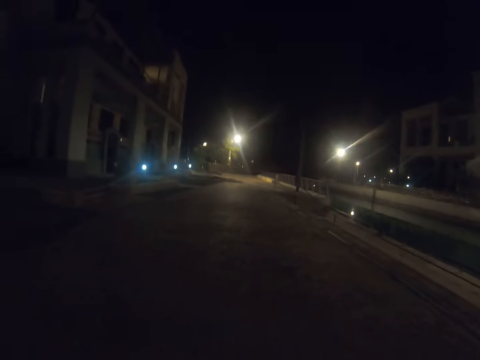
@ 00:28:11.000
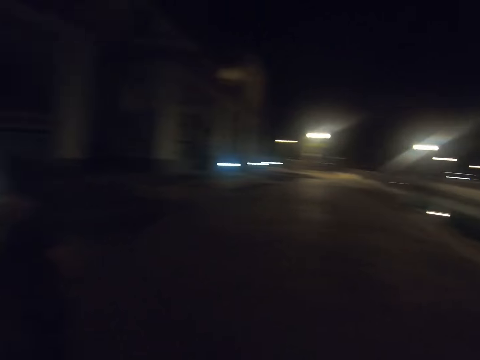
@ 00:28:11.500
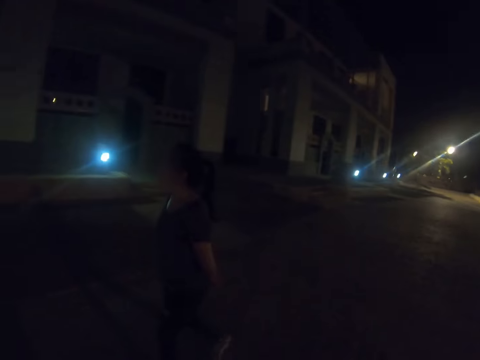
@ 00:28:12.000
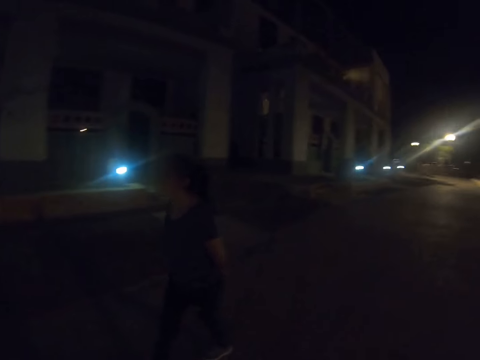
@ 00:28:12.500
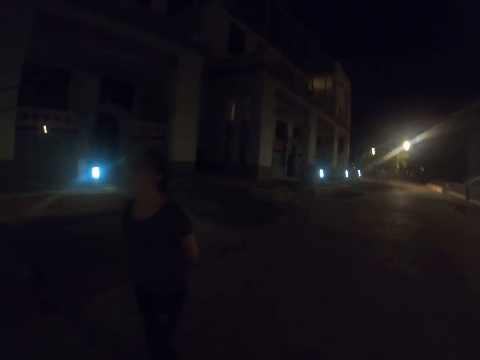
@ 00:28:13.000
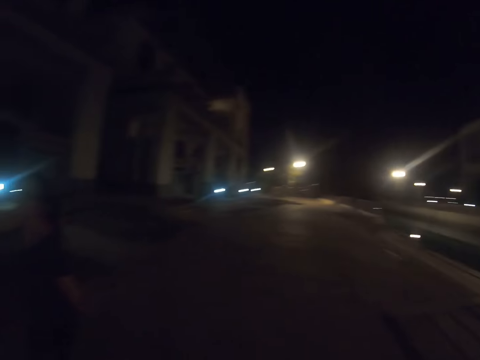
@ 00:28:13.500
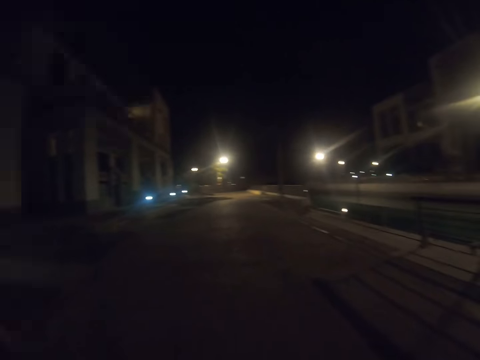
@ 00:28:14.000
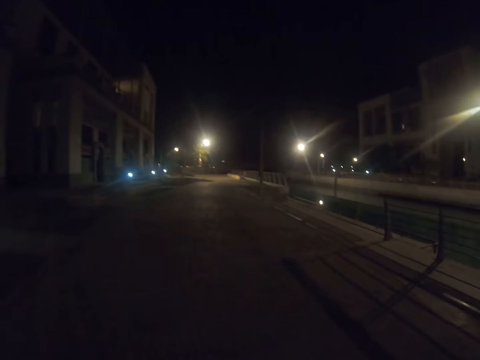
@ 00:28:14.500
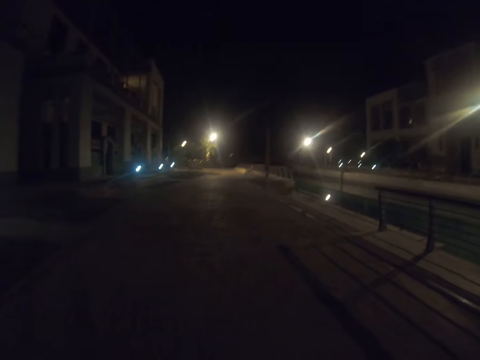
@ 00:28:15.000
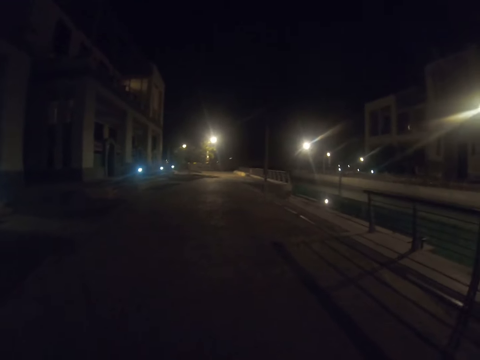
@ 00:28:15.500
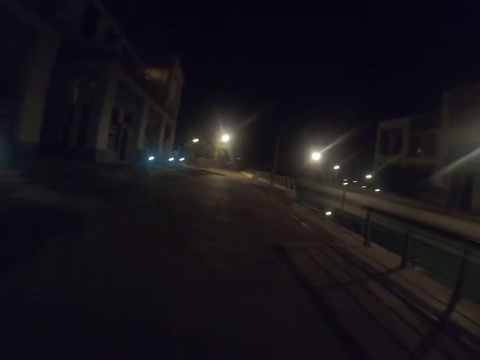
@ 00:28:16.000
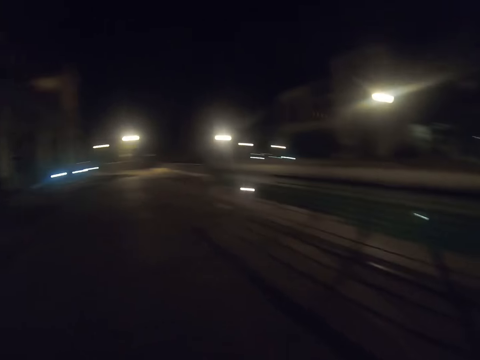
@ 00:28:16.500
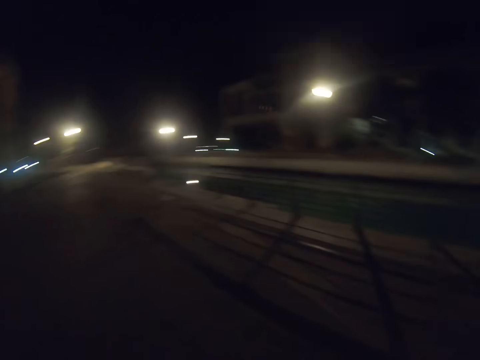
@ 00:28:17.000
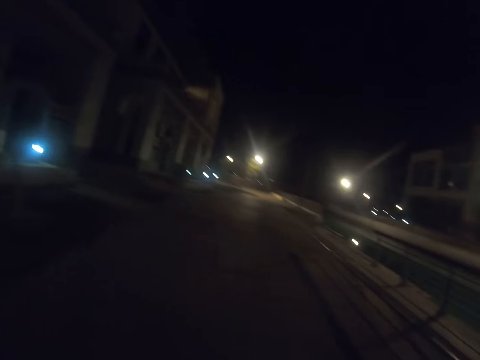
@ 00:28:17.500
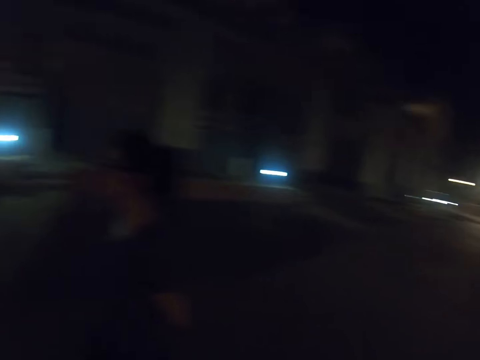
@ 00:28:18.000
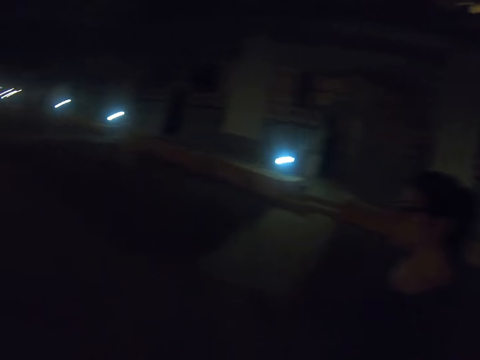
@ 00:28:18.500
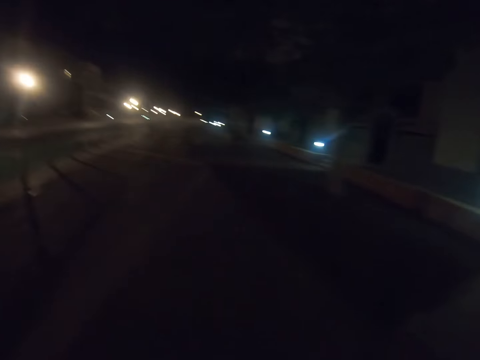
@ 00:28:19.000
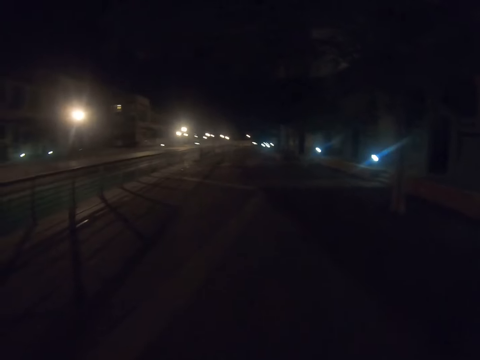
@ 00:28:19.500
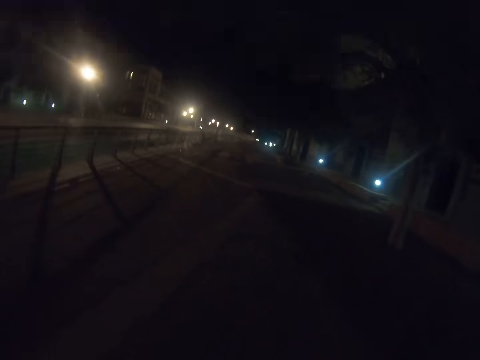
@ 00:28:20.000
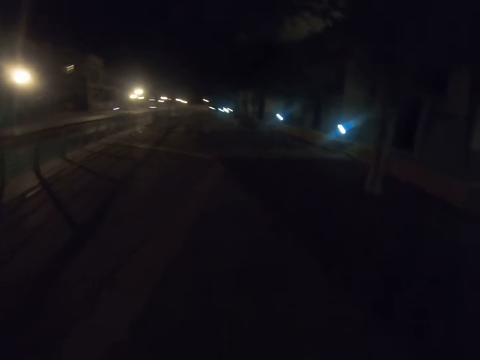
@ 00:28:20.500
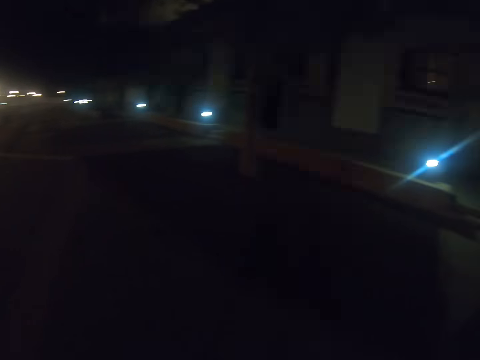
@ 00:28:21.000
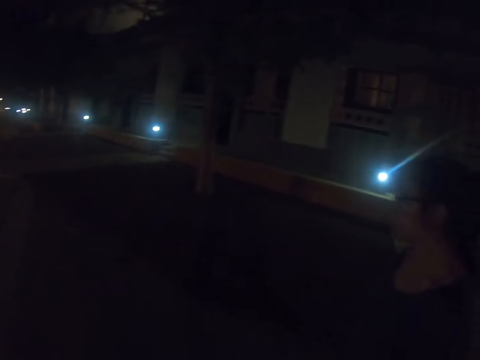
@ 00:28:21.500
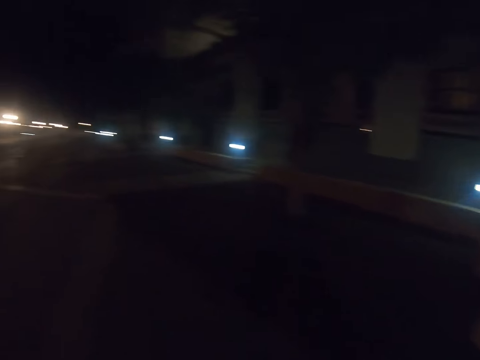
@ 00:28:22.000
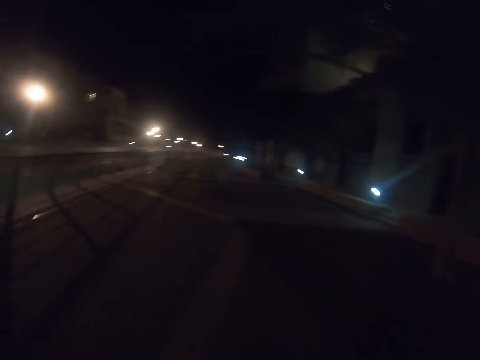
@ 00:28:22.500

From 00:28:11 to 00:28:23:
The camera wearer turns around.

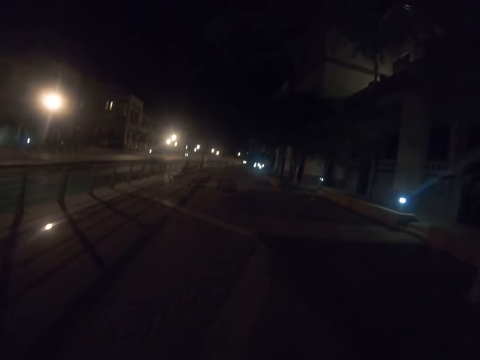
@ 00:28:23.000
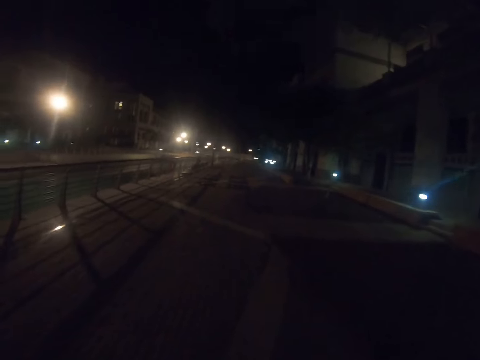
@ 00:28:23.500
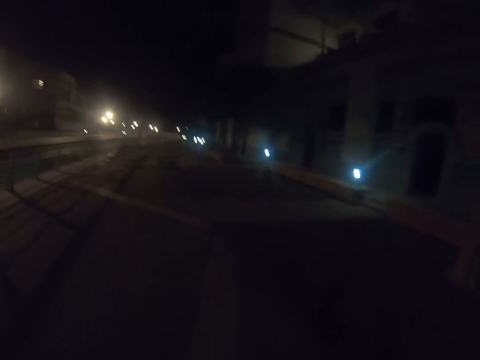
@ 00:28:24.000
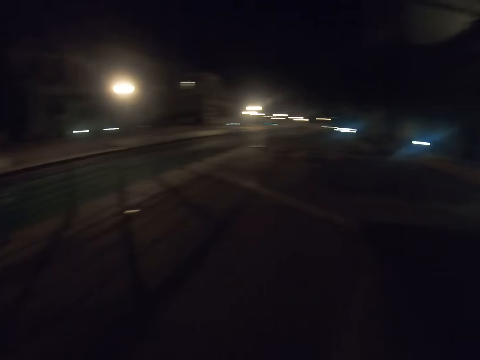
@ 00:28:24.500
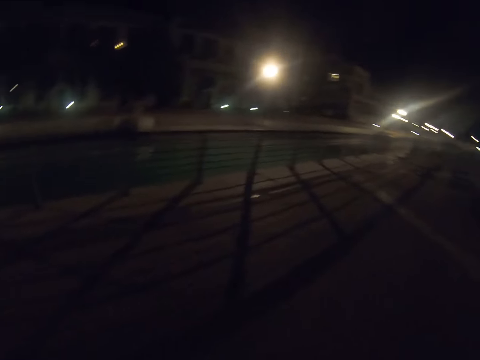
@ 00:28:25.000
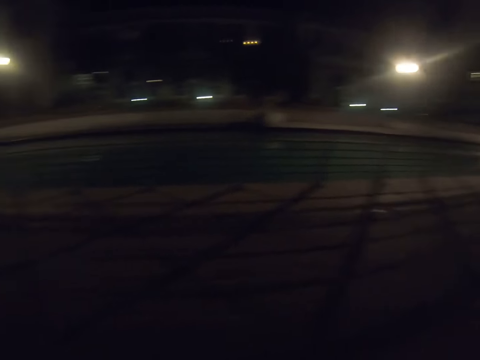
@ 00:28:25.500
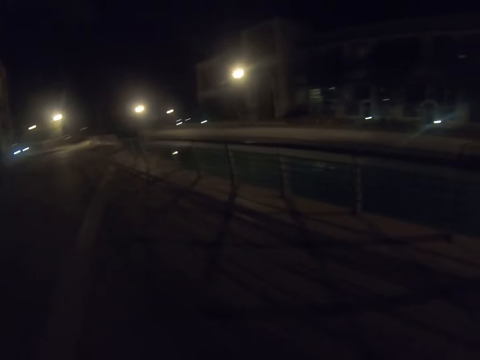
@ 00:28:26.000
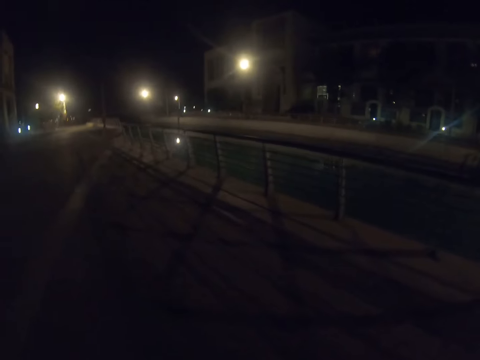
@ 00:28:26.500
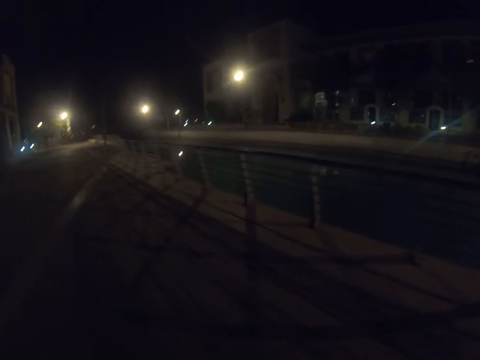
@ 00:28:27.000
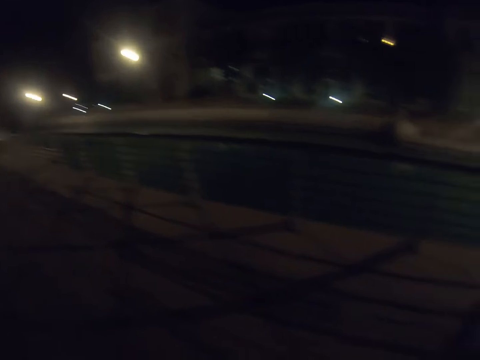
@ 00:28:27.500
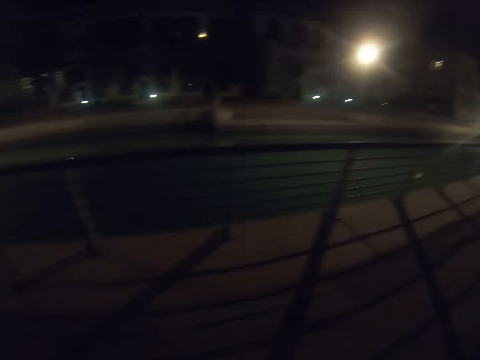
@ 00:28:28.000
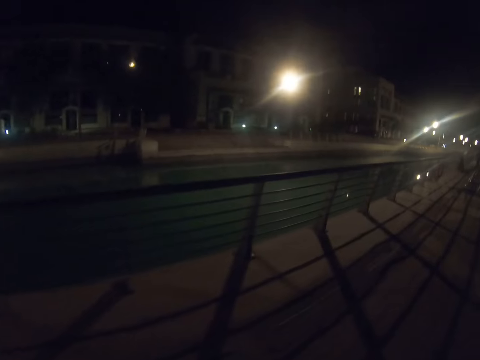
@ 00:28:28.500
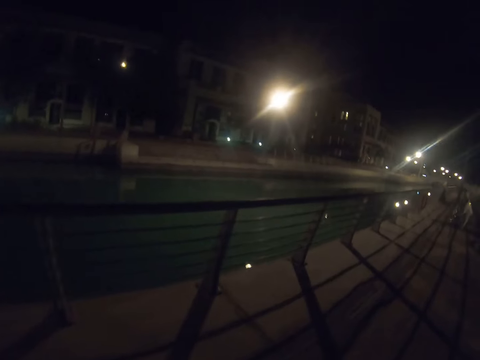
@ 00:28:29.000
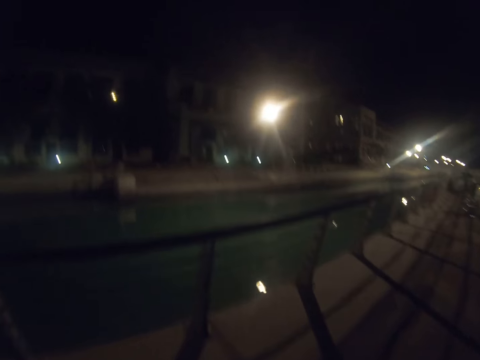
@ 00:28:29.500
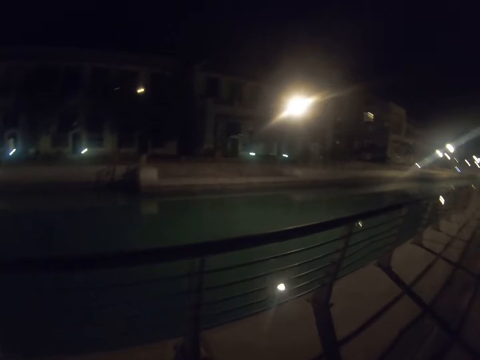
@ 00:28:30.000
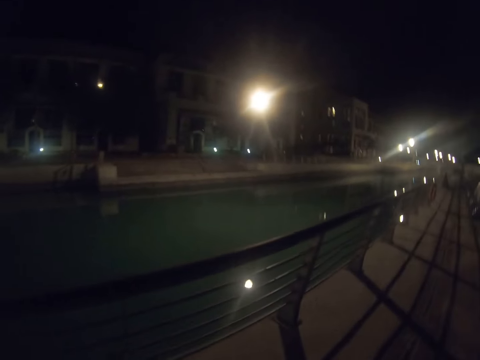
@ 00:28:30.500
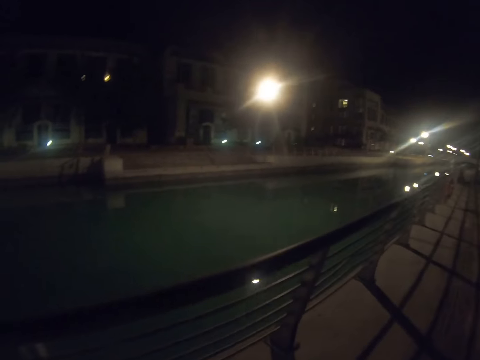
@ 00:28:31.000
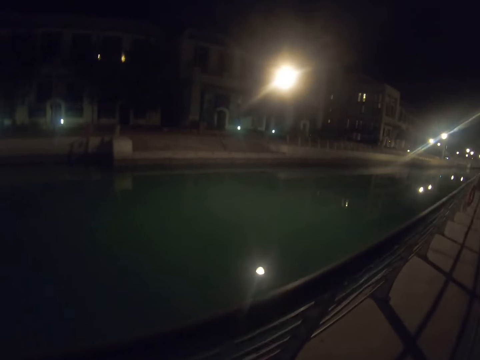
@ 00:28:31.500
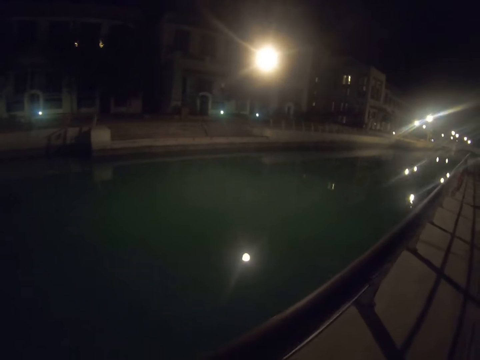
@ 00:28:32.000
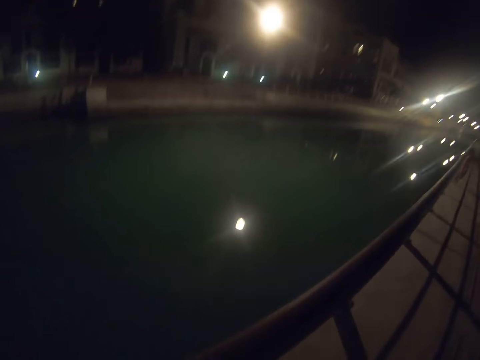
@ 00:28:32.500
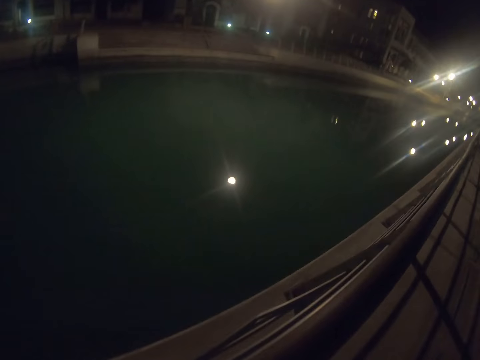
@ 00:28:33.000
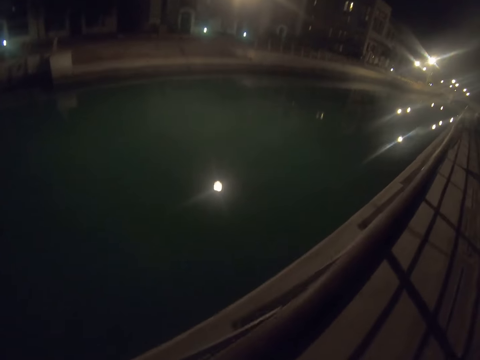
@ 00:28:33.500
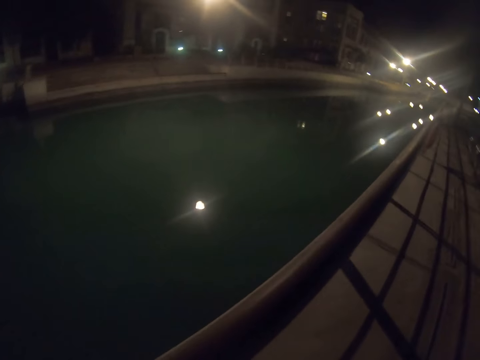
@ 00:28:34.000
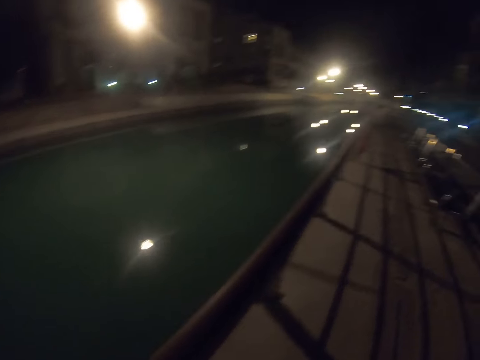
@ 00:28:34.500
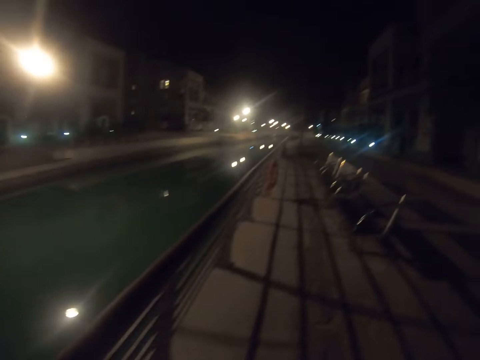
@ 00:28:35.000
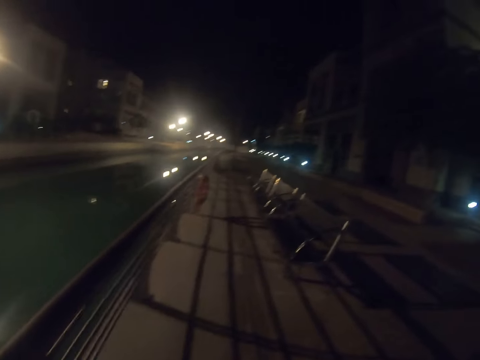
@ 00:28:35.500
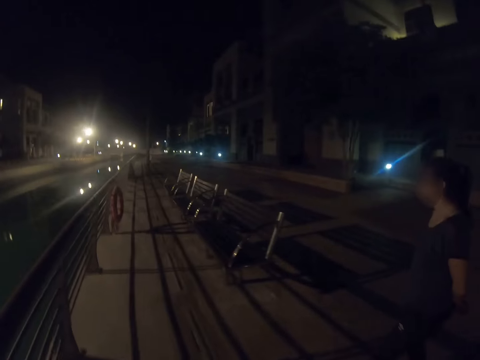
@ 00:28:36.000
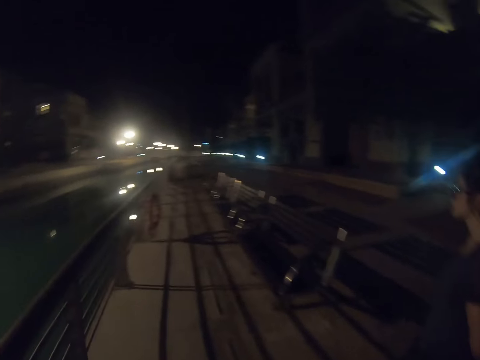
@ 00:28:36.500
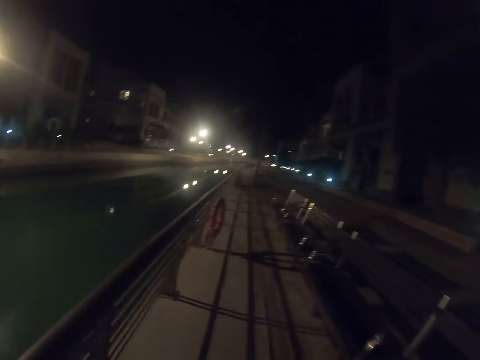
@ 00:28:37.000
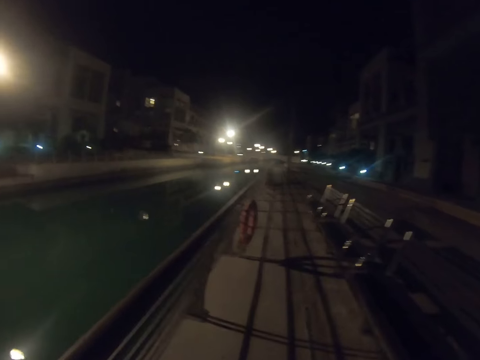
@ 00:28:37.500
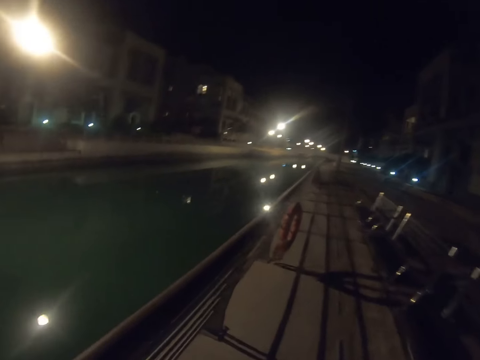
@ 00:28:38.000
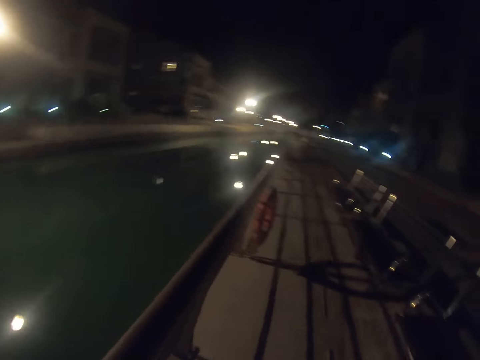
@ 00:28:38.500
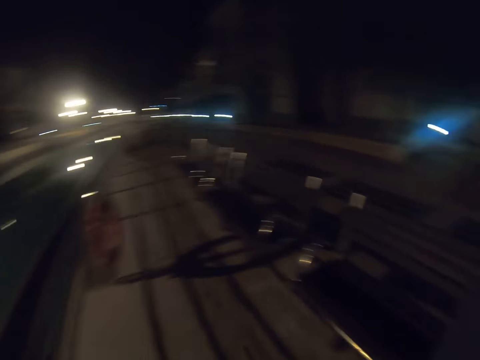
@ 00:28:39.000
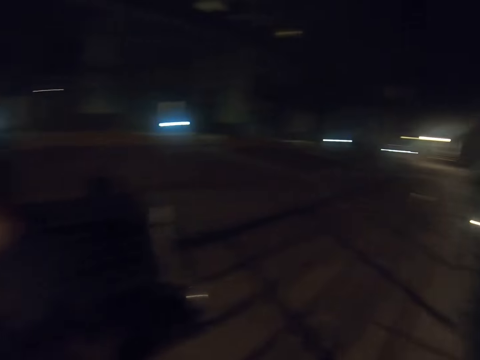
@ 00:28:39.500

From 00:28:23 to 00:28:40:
The camera wearer walks around the town. They look around the town. They walk around the town. They walk toward the fence. They look at the water. They walk along the fence. A woman walks toward the fence. The camera wearer walks along the fence.
